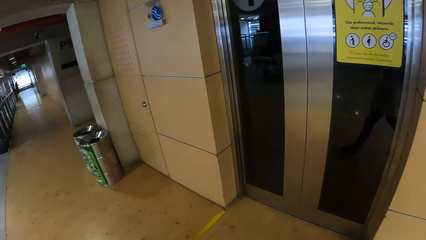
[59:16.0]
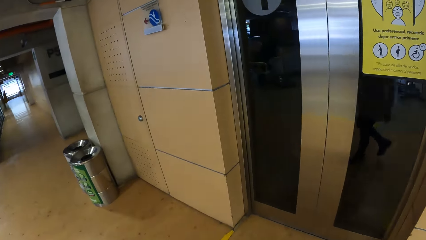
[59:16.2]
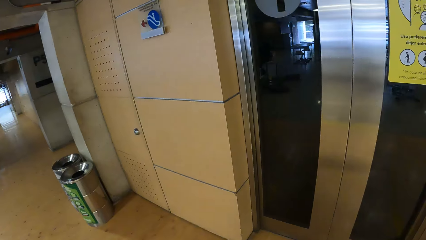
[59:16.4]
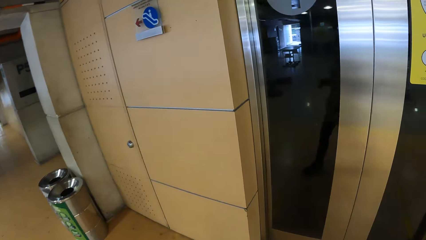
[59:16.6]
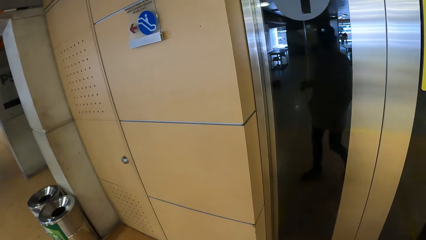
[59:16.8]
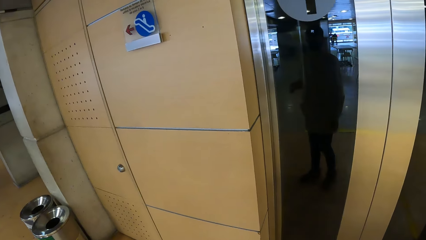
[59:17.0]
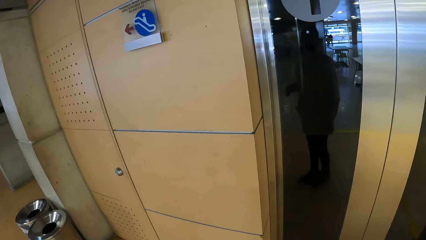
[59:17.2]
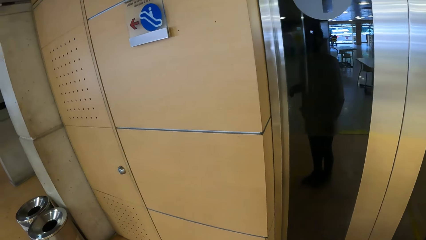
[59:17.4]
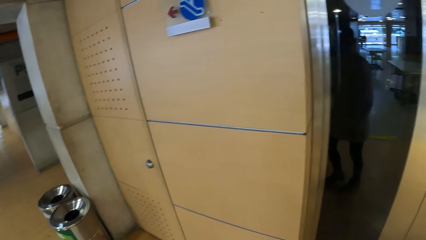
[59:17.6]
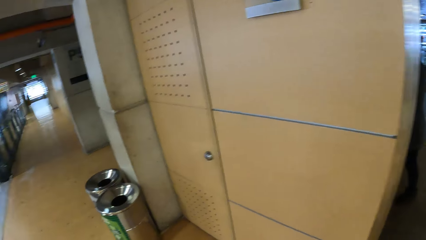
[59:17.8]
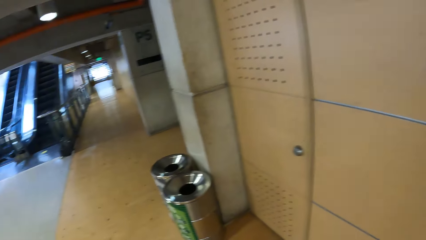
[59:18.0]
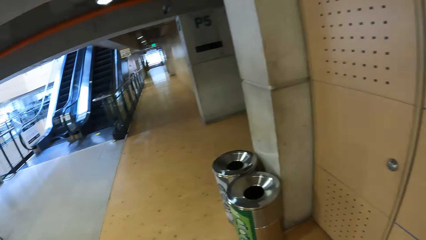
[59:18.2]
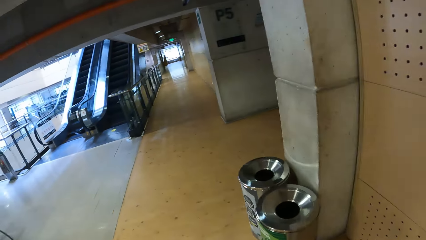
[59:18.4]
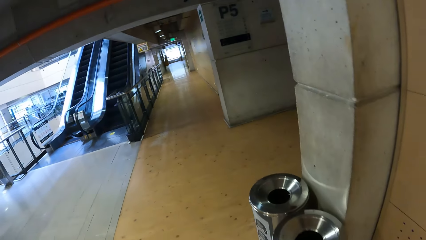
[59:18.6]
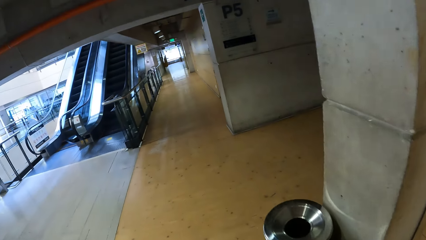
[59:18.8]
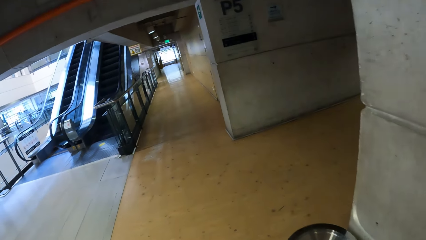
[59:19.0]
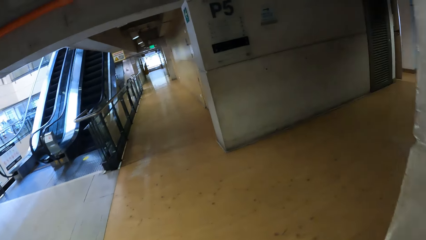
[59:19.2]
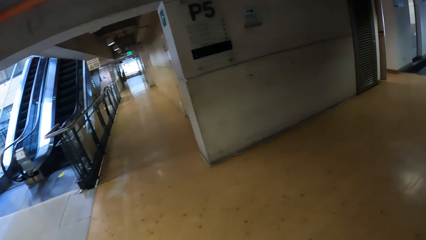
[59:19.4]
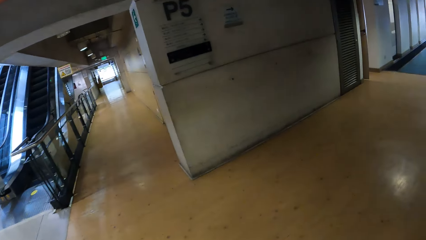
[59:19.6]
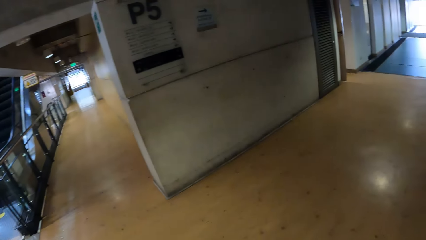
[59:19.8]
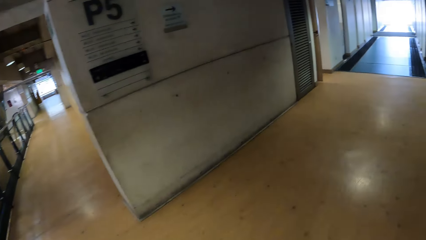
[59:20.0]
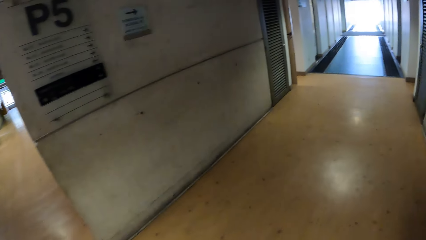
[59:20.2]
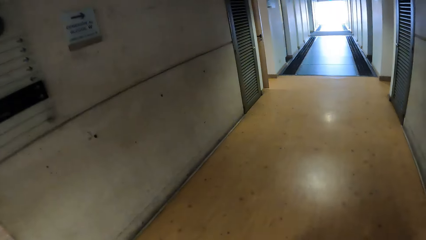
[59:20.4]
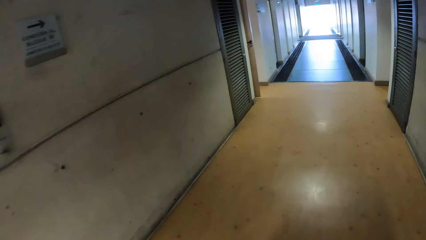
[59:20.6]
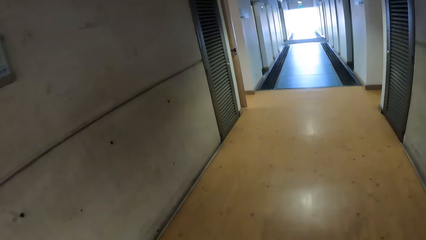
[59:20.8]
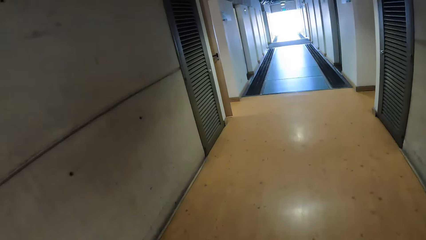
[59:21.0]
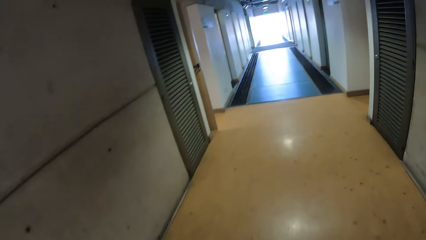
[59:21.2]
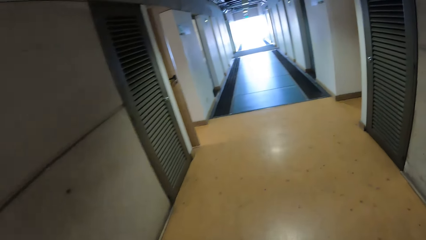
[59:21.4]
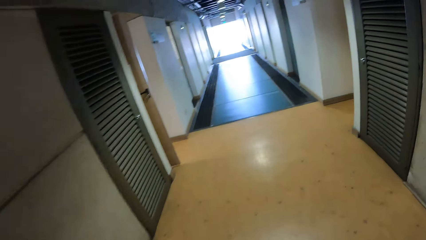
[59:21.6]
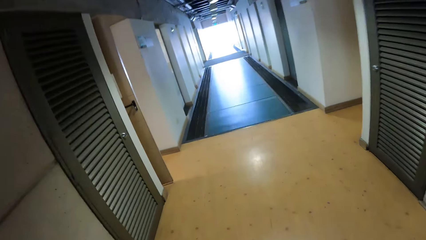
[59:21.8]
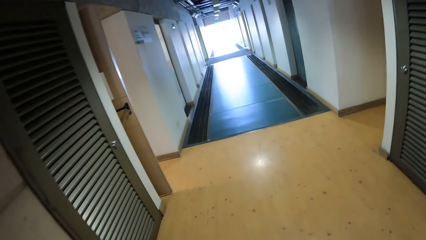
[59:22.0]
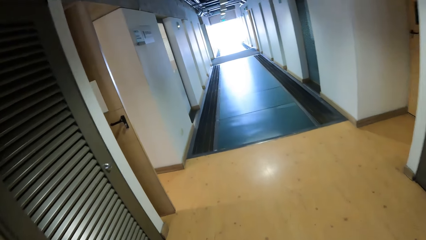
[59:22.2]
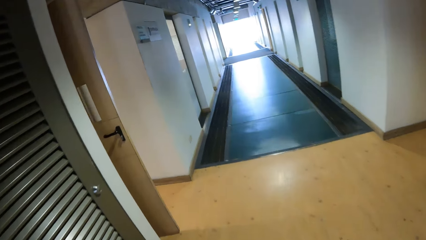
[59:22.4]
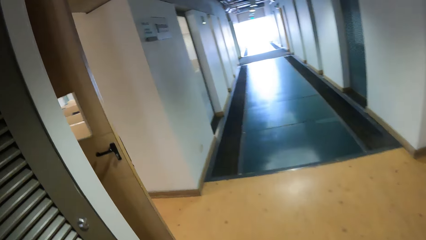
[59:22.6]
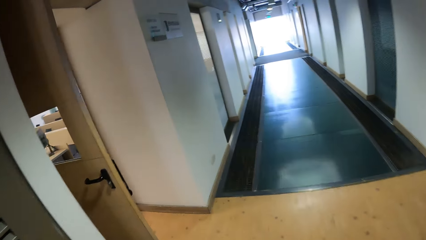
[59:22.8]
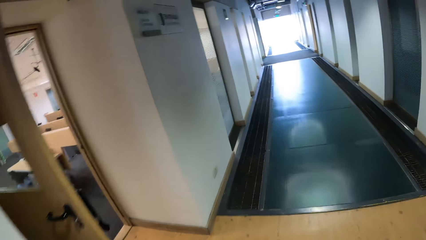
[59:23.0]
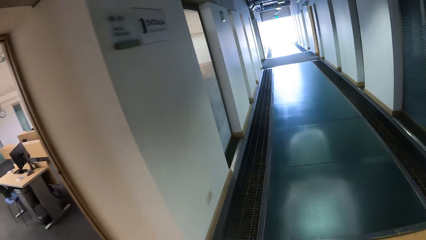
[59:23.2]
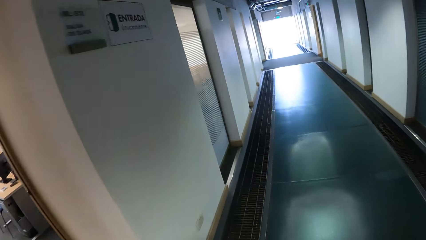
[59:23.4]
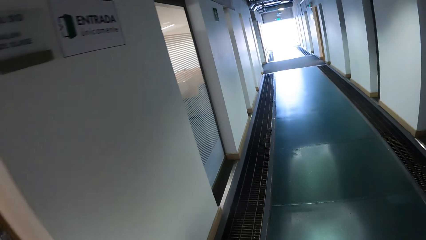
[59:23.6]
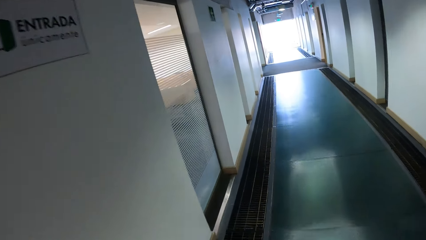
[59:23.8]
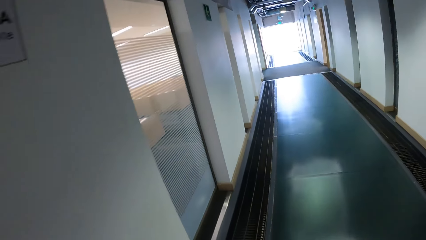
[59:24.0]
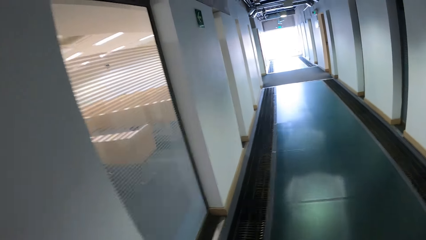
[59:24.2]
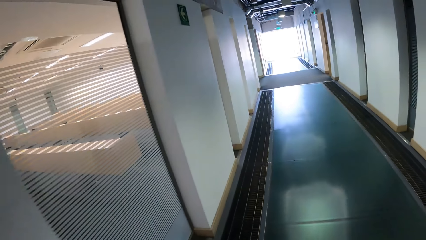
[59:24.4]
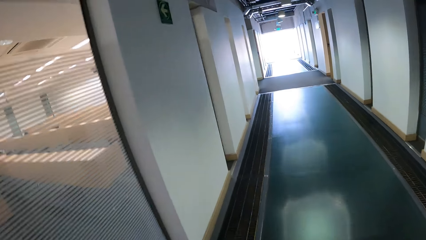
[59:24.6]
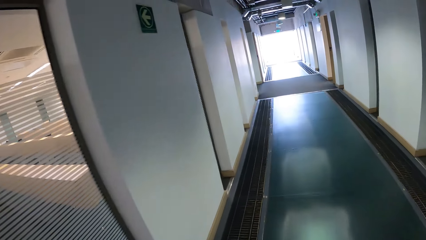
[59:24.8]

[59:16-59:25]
The camera wearer stares at a mirror. They stop. They walk along a hallway in the building.

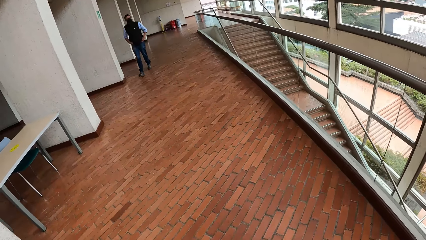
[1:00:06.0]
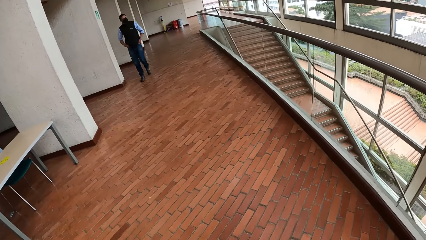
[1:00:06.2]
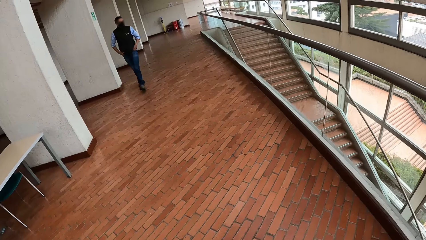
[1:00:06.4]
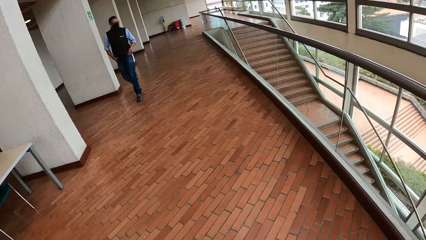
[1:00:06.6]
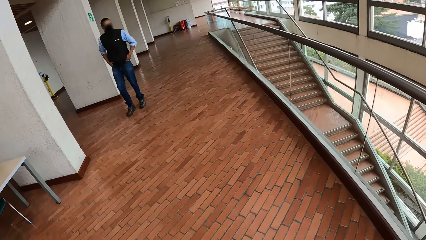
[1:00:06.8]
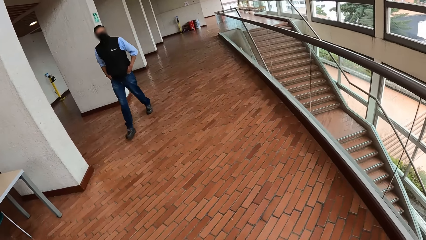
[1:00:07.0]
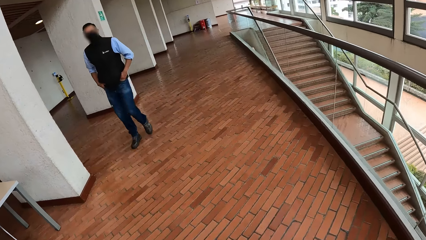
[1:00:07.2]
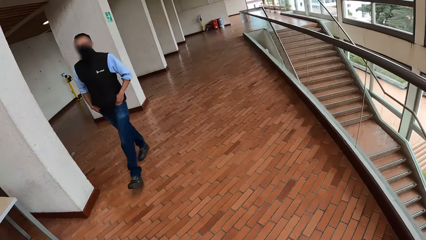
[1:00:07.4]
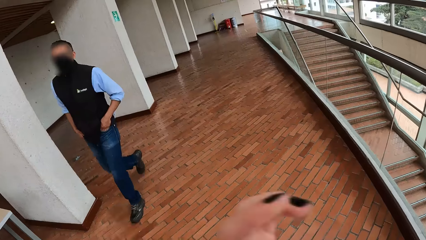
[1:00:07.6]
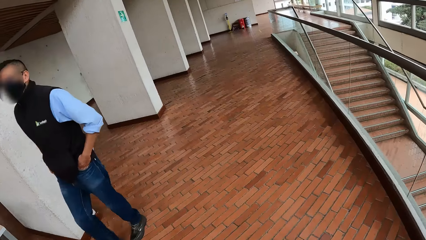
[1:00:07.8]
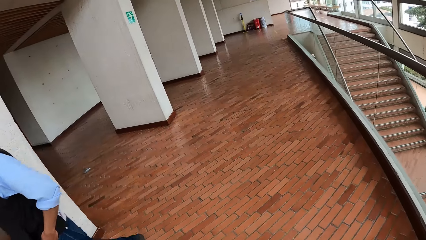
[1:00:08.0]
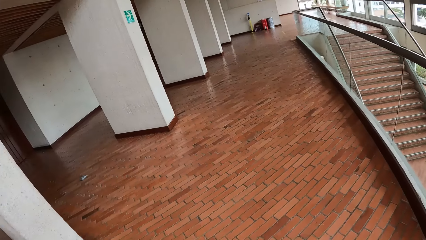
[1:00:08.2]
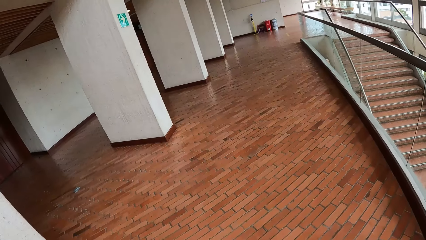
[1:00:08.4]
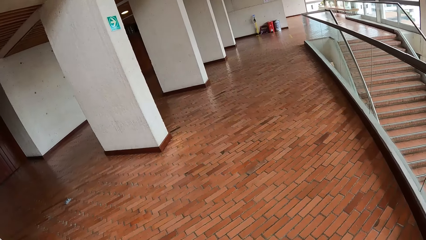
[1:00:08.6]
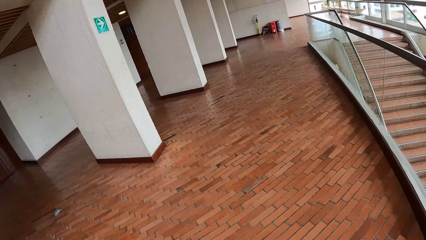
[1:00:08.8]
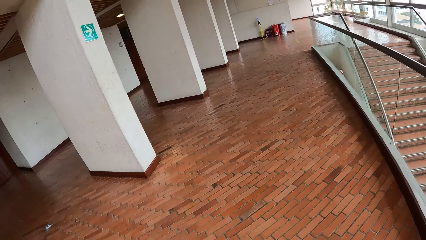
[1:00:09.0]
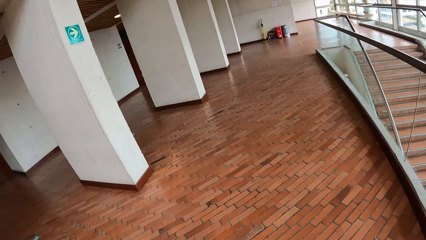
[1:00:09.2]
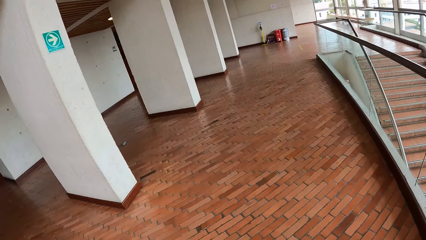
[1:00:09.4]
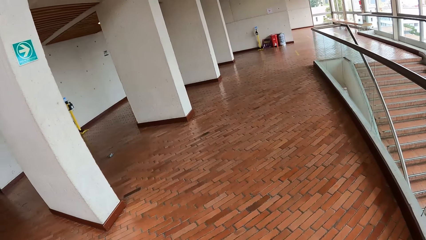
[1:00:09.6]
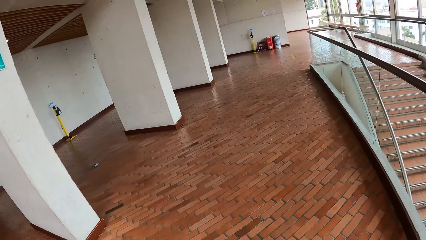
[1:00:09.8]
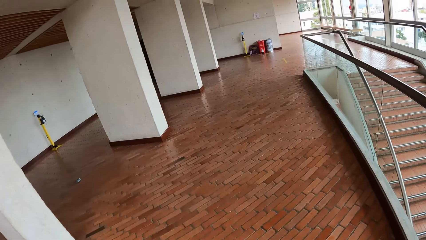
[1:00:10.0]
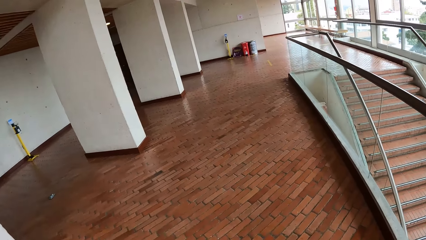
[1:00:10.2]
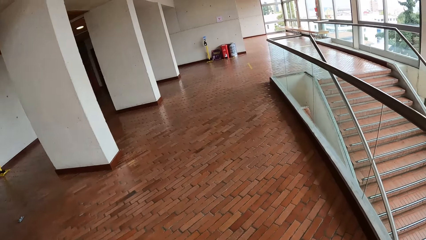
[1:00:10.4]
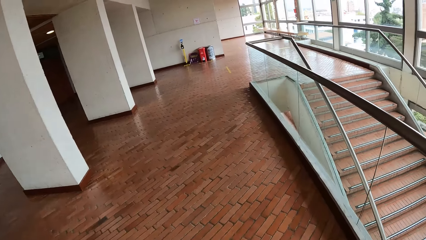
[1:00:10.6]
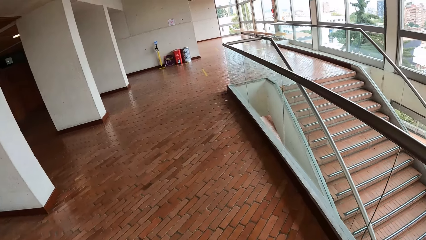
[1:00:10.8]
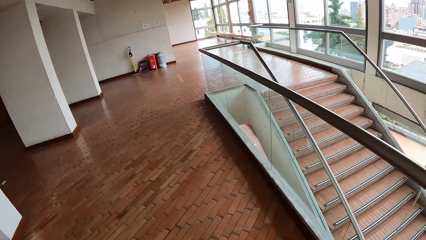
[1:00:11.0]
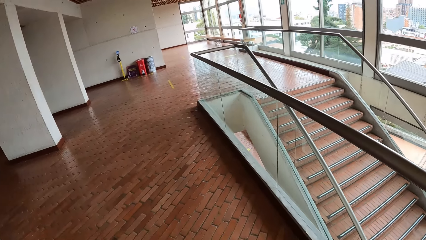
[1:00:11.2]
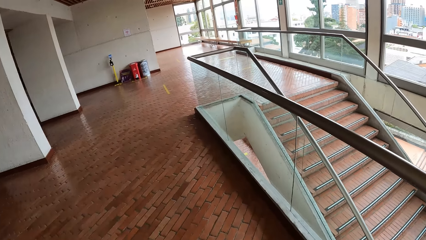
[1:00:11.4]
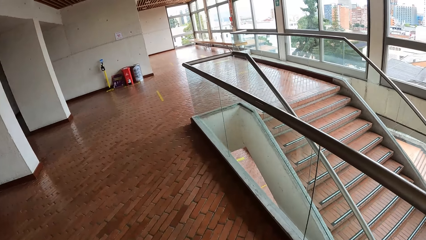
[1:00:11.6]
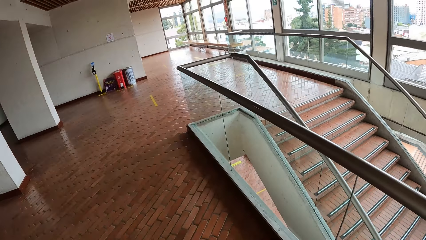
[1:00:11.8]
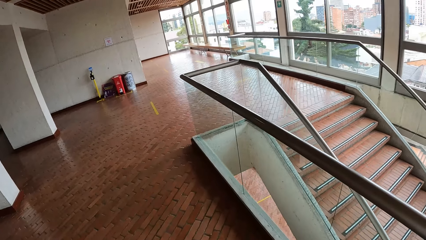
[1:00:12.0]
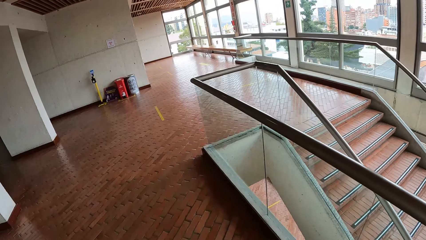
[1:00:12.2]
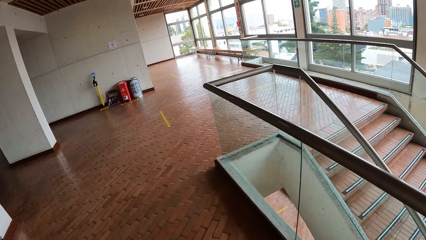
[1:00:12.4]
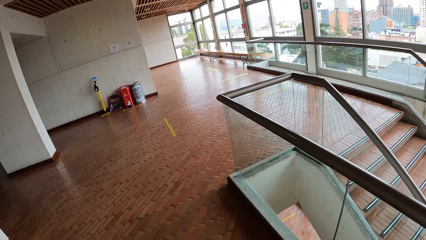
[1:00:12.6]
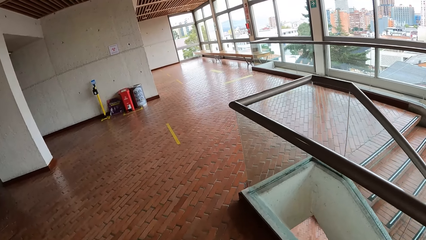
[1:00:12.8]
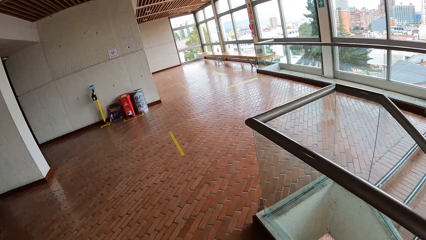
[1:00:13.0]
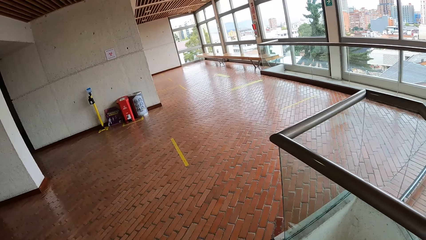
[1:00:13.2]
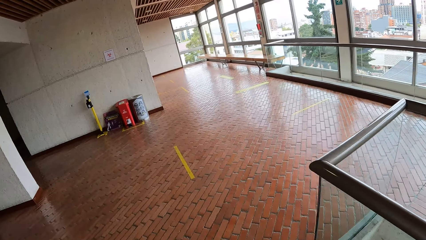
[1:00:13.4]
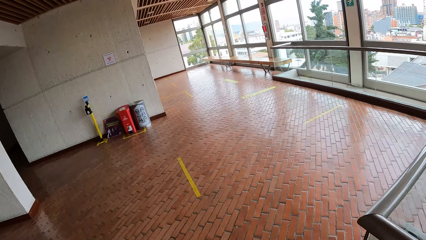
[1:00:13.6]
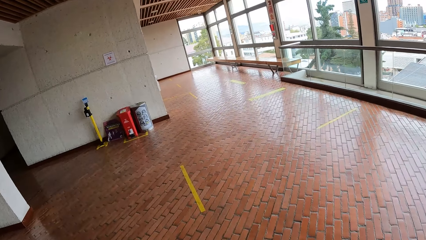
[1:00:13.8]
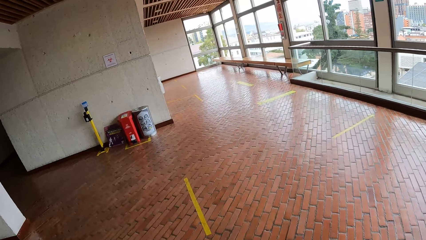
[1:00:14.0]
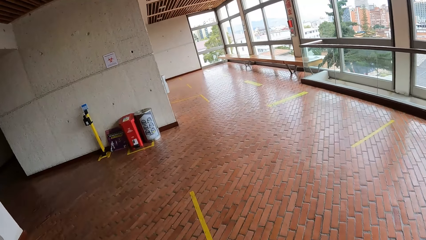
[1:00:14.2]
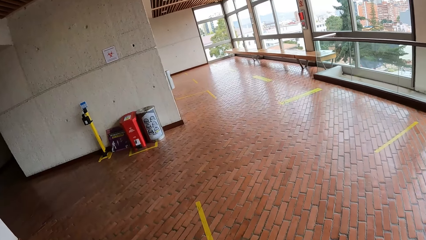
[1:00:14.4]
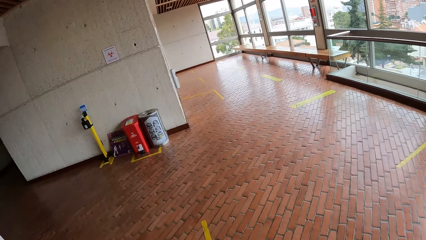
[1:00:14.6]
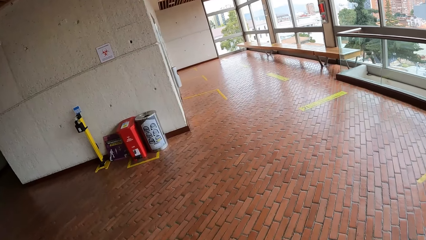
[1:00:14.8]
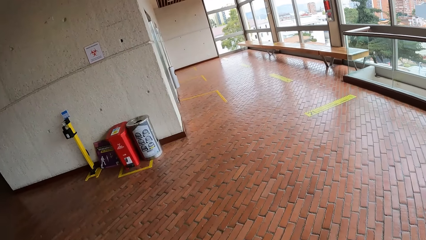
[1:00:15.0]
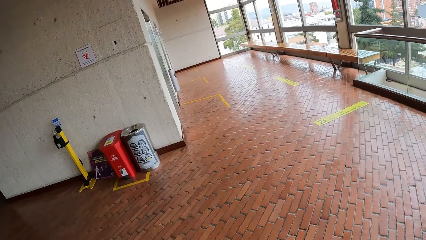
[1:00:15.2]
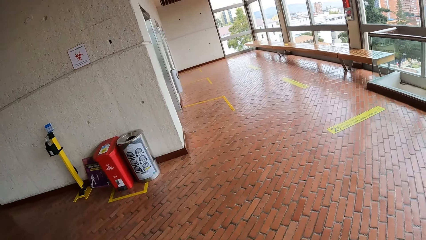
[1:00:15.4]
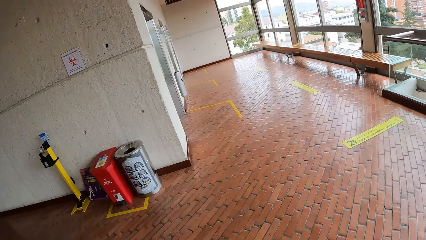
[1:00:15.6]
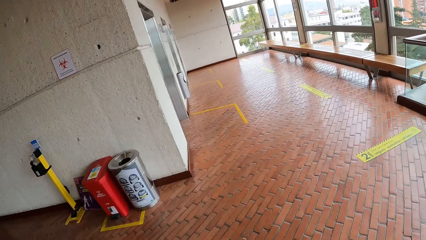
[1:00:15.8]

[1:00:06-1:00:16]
A man walks past the camera wearer. The camera wearer uses a hand gesture. They walk in the building.
